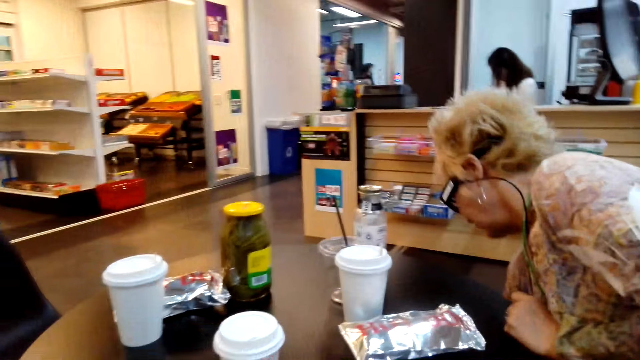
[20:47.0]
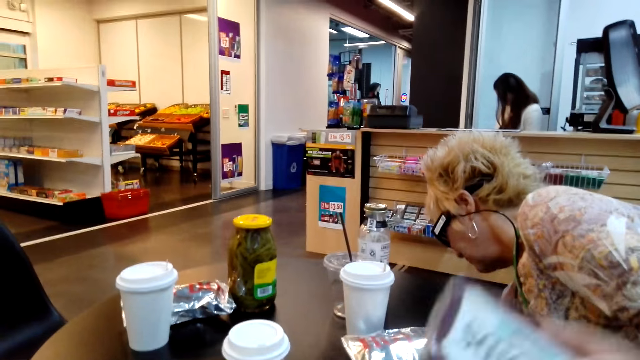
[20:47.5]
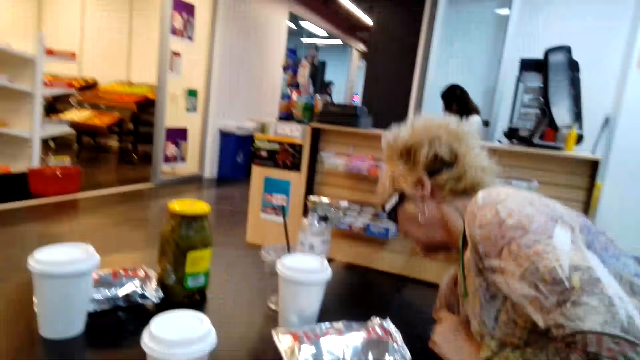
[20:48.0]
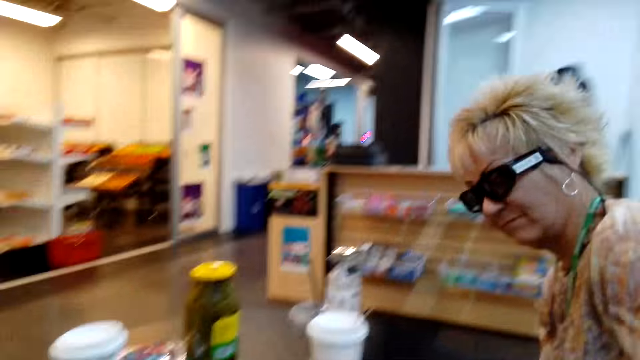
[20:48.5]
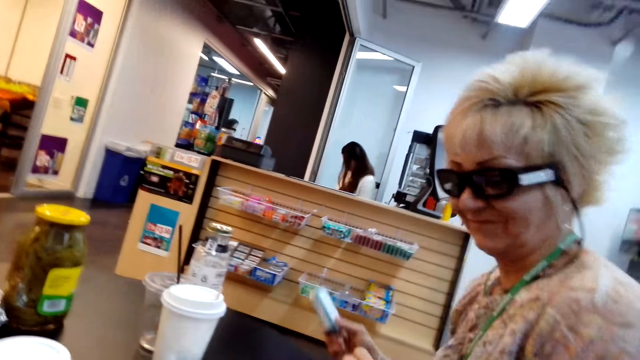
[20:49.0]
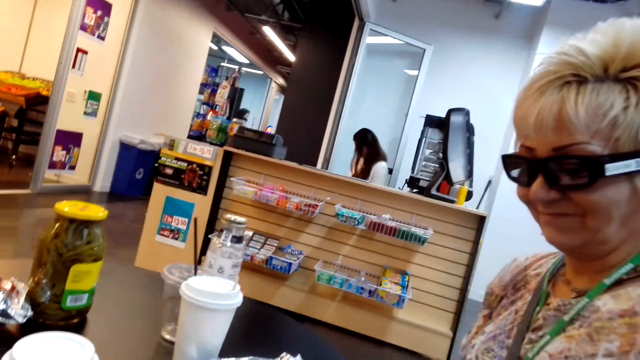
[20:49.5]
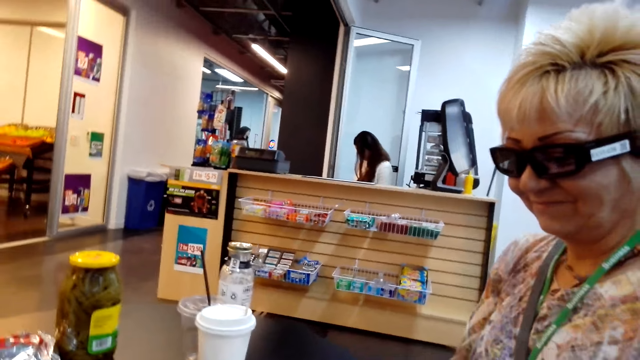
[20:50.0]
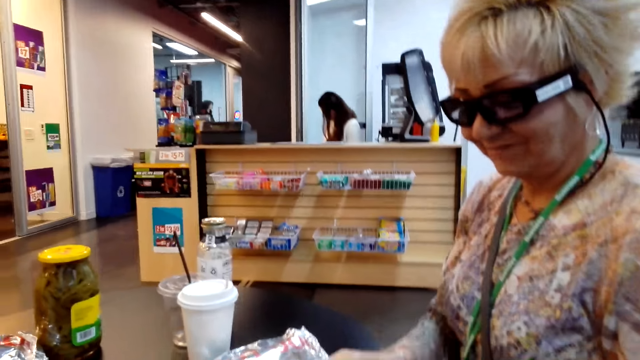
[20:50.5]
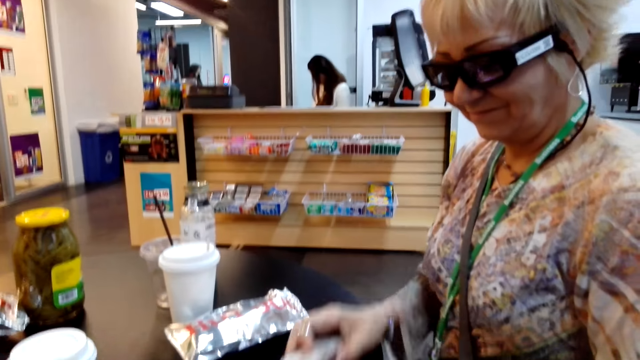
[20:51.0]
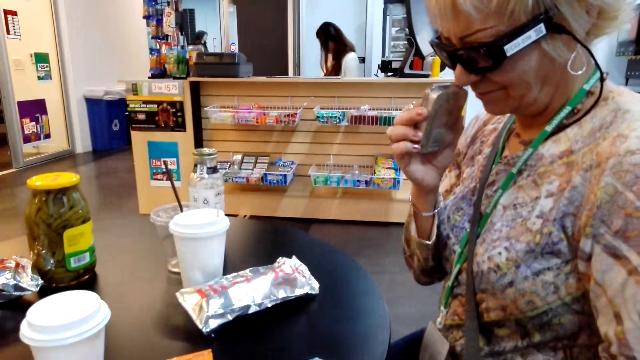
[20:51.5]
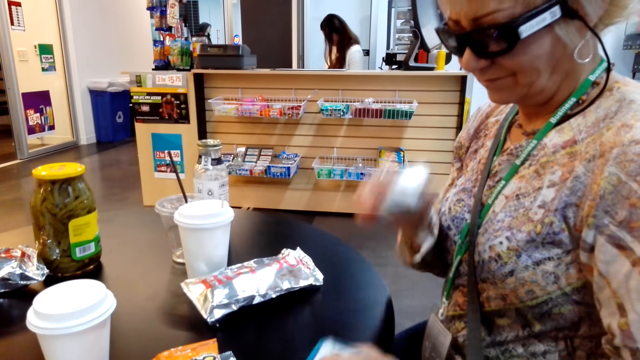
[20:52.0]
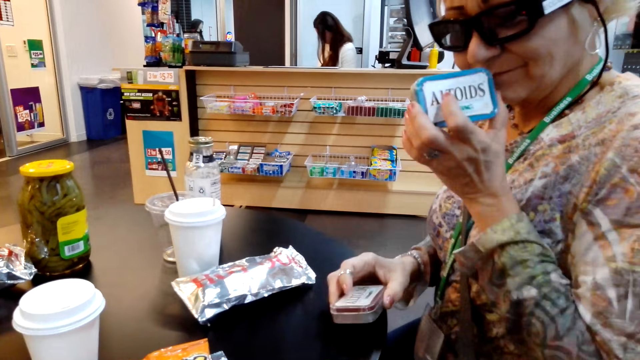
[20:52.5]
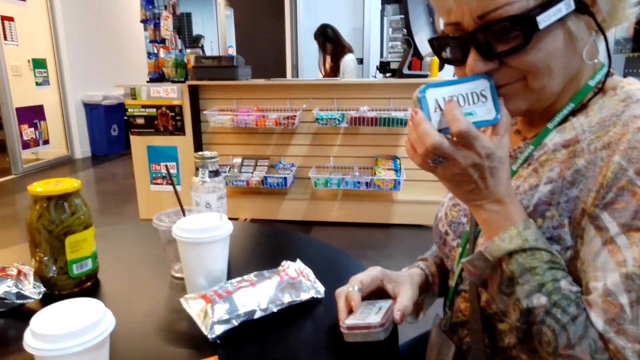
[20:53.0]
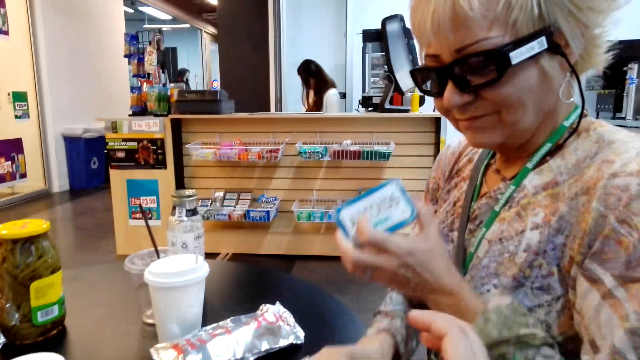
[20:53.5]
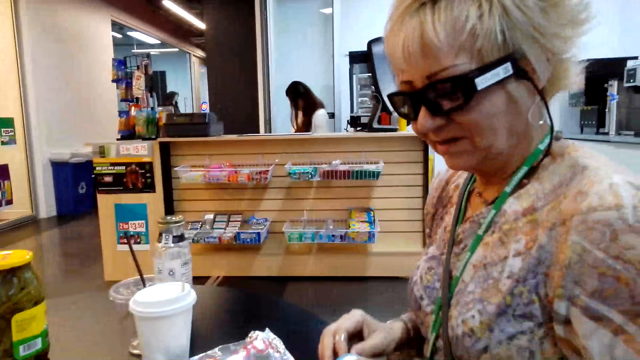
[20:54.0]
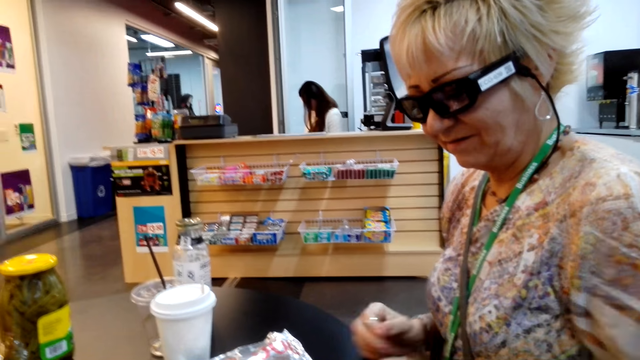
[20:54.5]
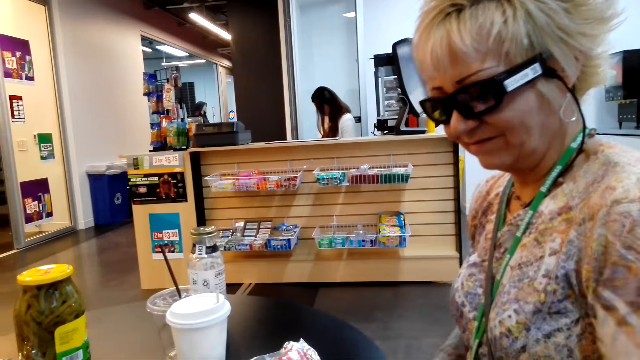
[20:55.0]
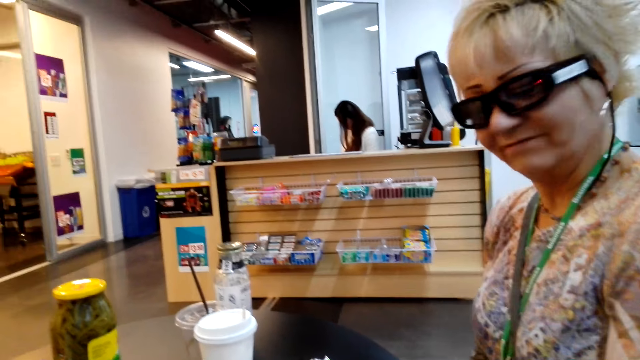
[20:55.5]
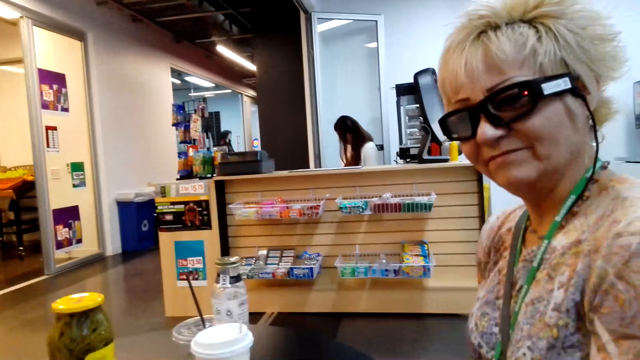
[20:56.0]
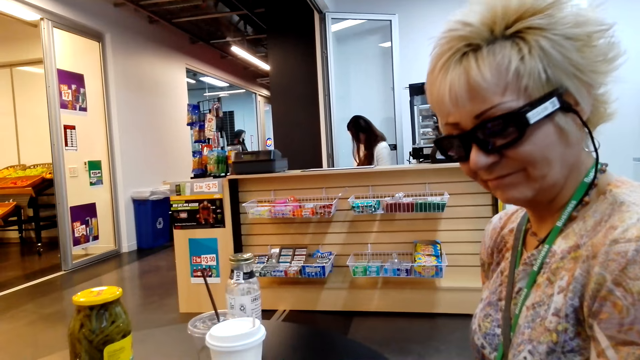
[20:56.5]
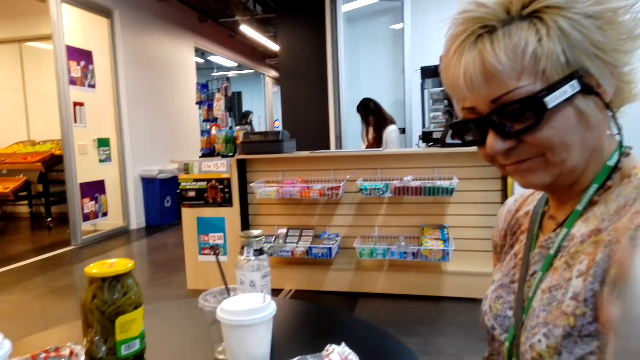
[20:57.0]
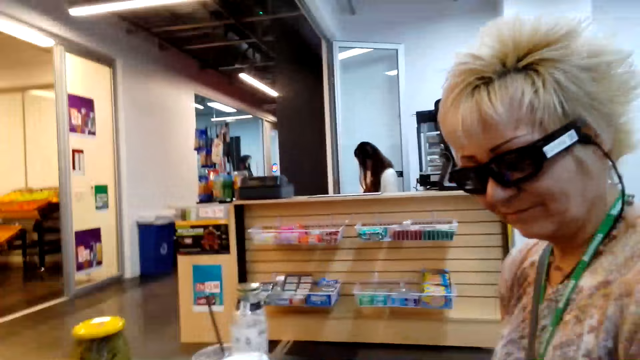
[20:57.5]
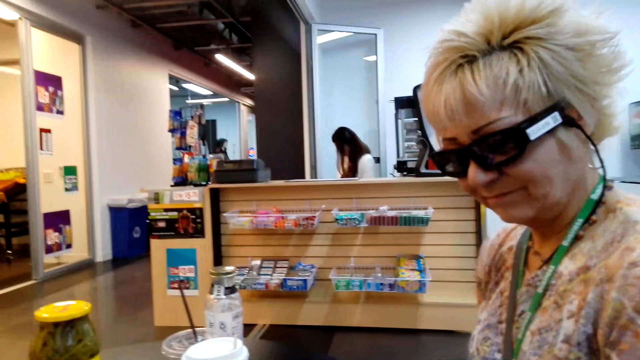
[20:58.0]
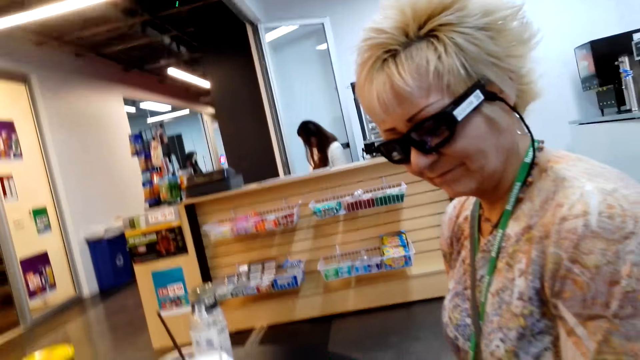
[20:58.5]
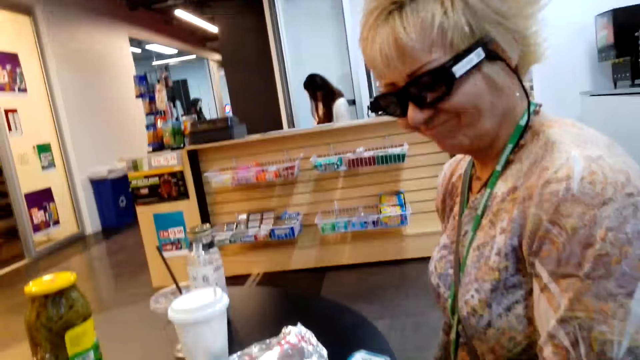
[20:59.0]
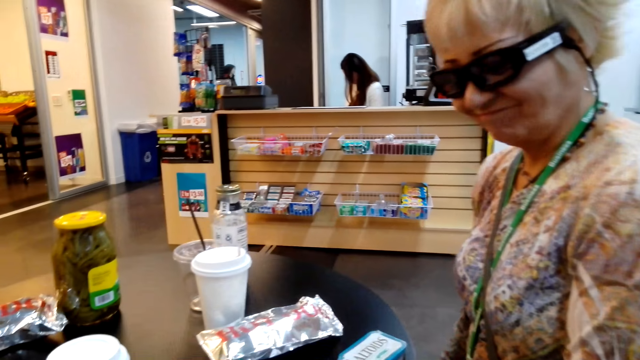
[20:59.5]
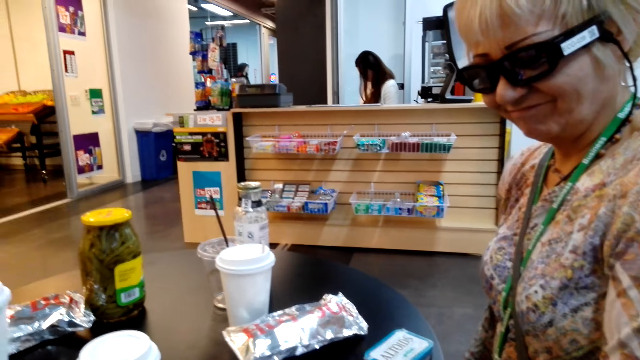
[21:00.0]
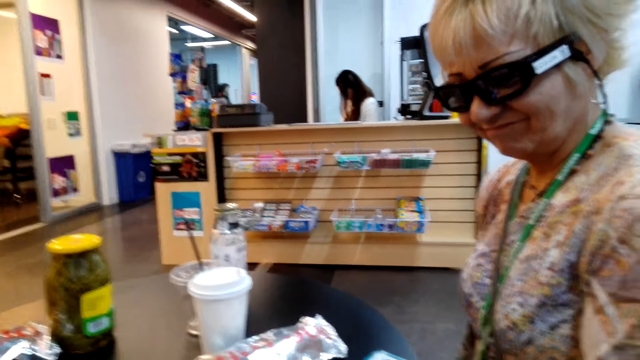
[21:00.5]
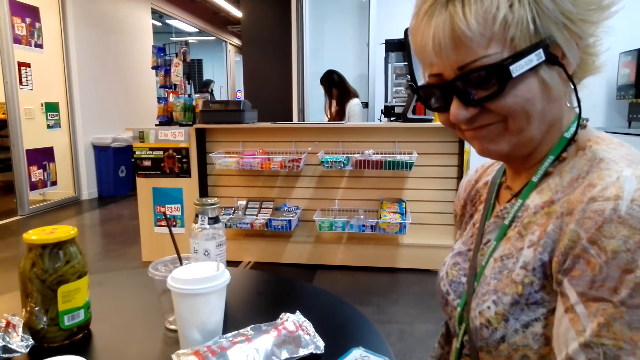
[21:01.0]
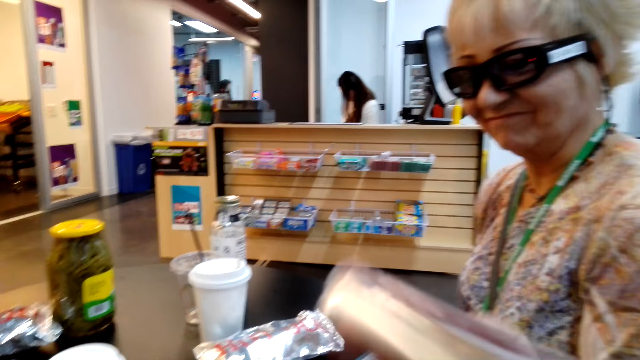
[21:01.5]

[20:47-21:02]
A lady picks up something. The lady smells something on the right hand. The camera wearer smells something in the grocery. The lady smells something on the left hand. The camera wearer stares in the grocery. They raise something.

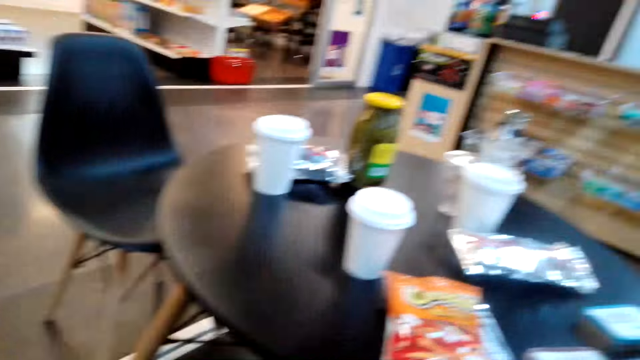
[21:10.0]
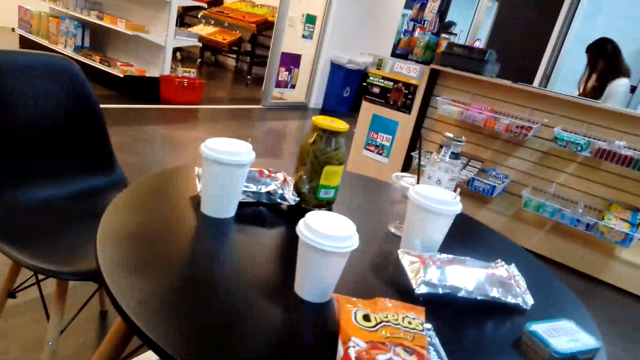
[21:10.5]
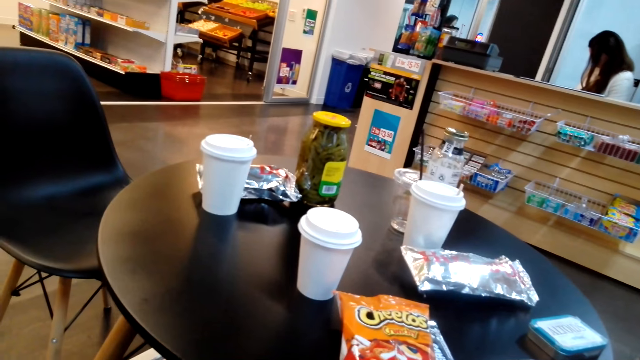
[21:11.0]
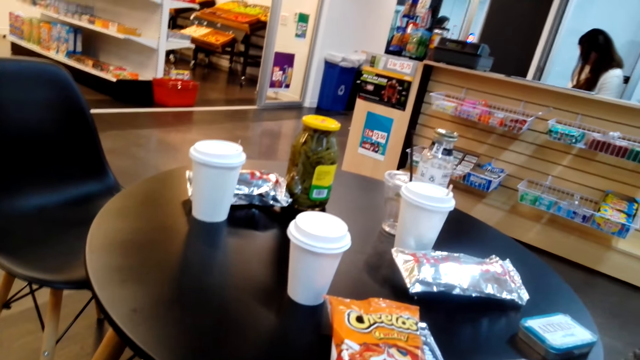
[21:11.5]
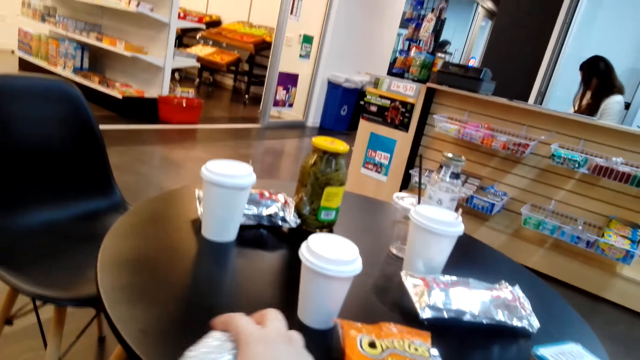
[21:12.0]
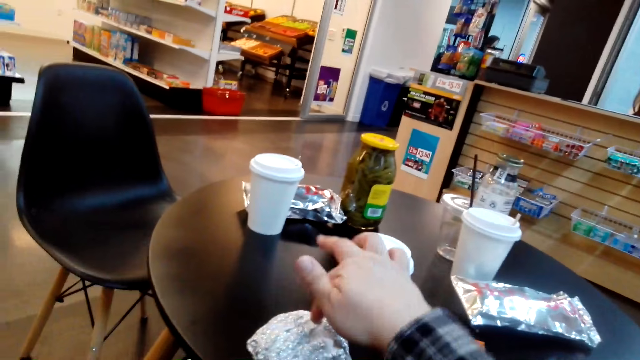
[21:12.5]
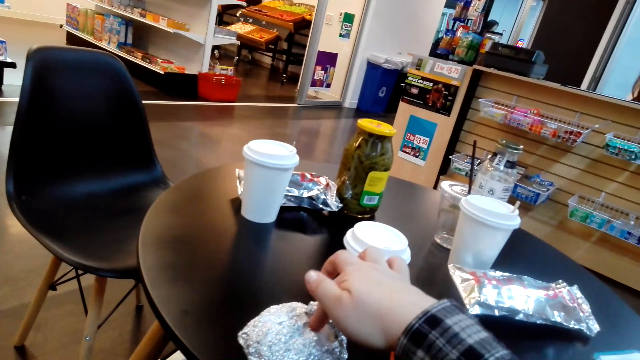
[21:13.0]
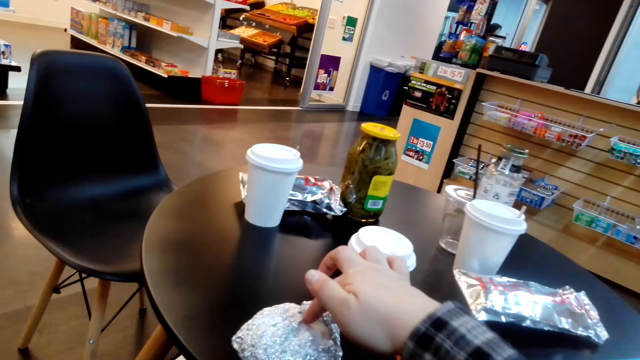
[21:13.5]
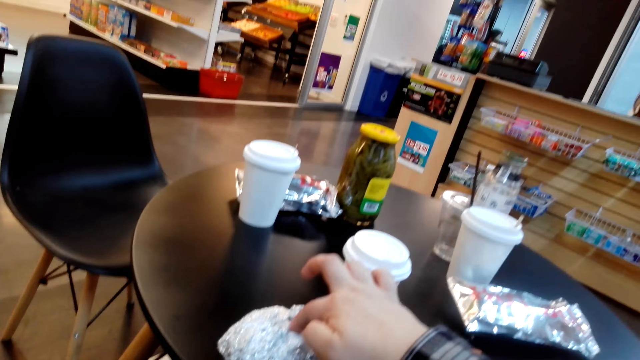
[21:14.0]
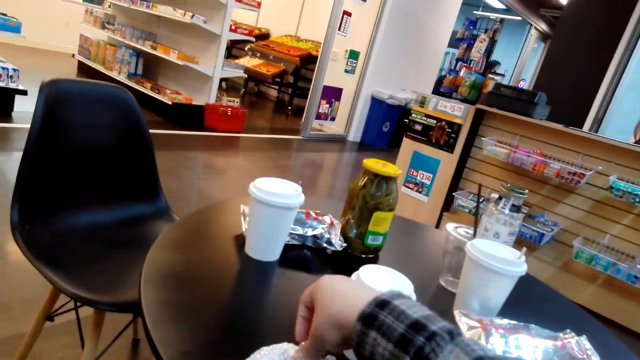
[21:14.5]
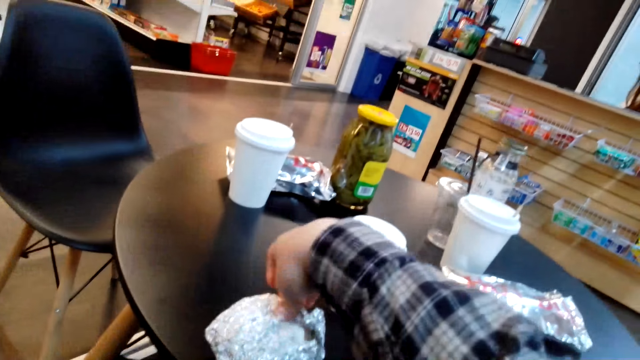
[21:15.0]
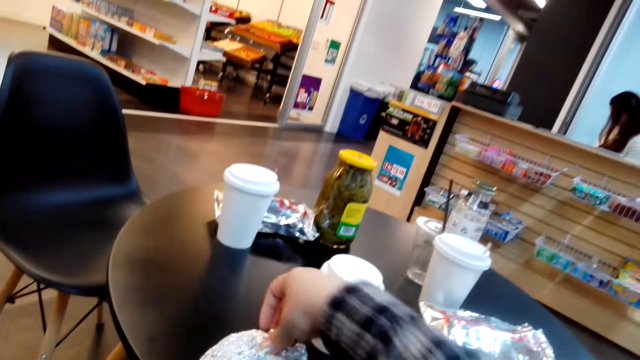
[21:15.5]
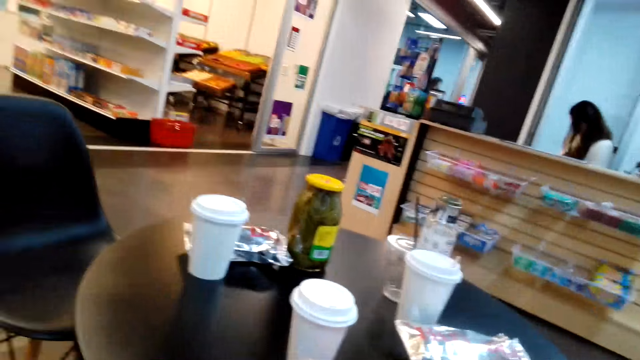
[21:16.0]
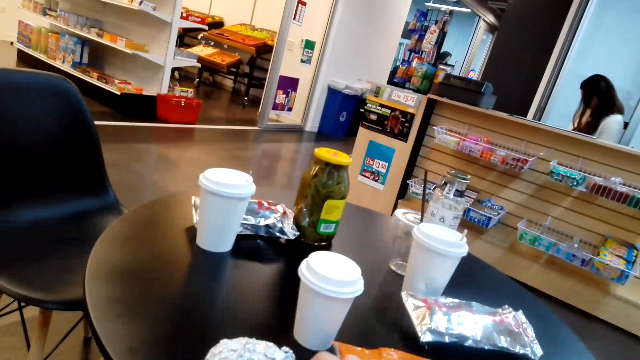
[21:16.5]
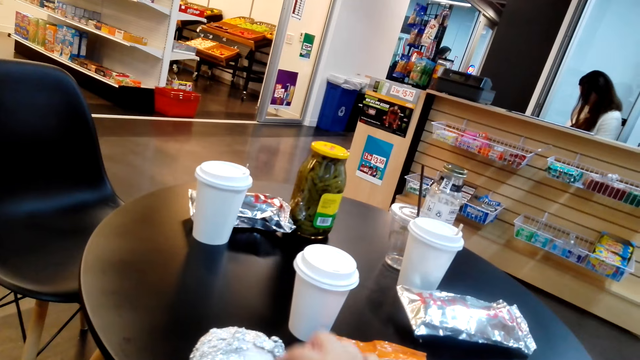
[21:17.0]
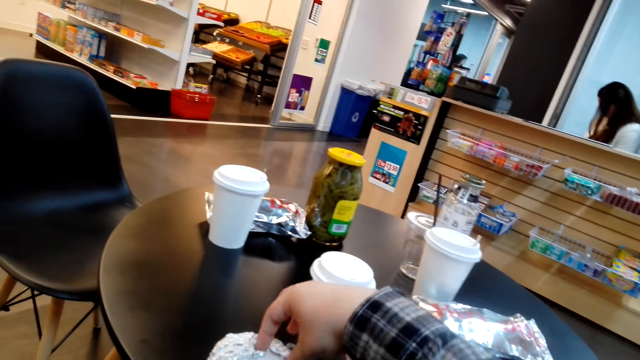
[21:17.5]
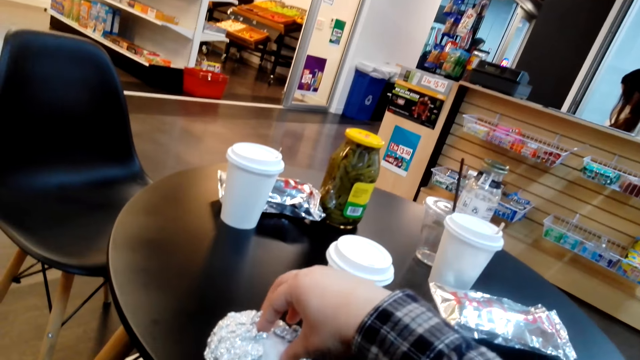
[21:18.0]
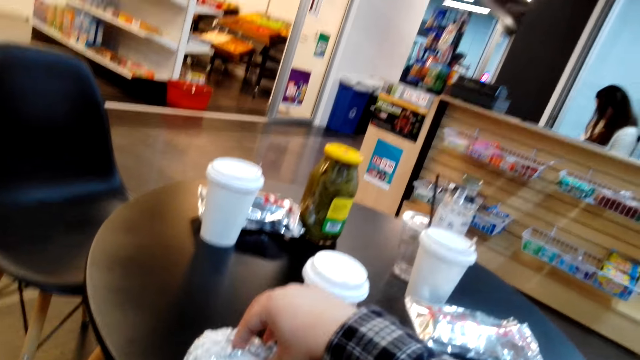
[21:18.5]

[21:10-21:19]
The camera wearer touches something on the table.
